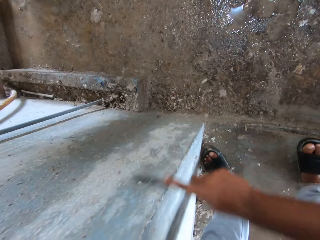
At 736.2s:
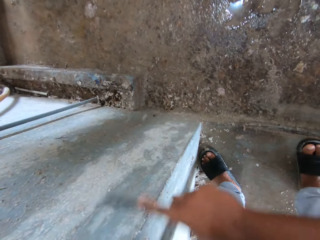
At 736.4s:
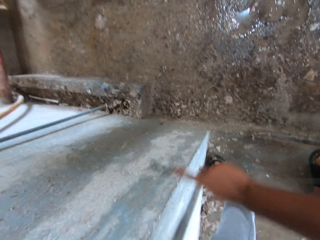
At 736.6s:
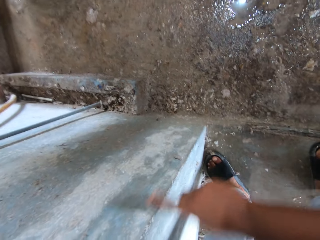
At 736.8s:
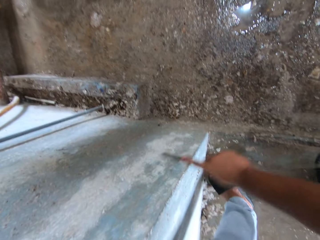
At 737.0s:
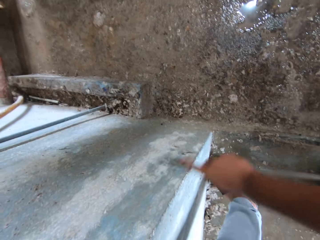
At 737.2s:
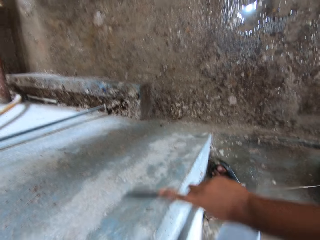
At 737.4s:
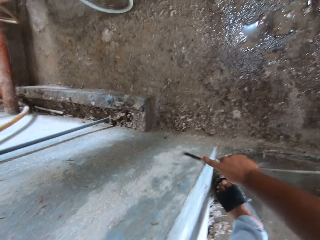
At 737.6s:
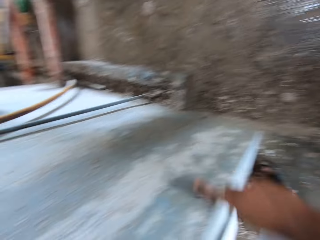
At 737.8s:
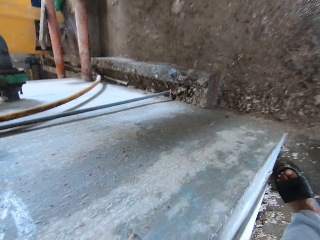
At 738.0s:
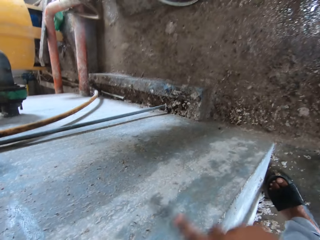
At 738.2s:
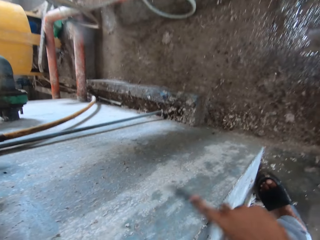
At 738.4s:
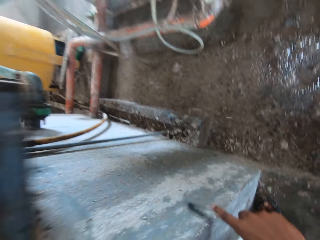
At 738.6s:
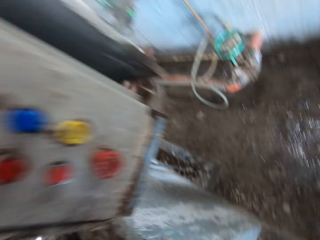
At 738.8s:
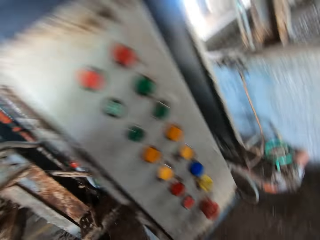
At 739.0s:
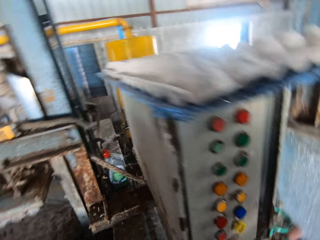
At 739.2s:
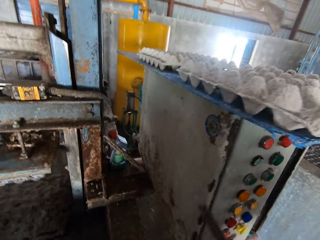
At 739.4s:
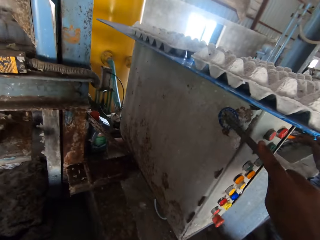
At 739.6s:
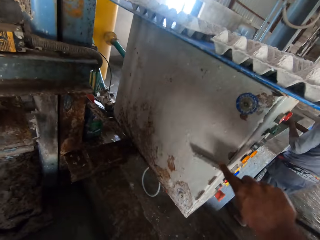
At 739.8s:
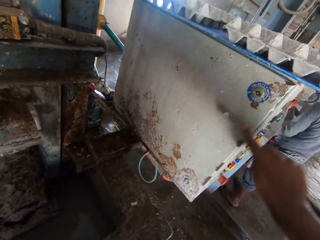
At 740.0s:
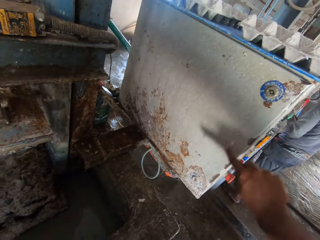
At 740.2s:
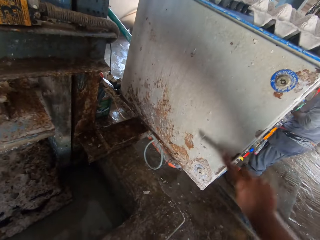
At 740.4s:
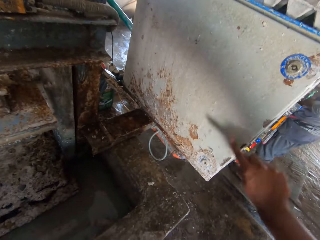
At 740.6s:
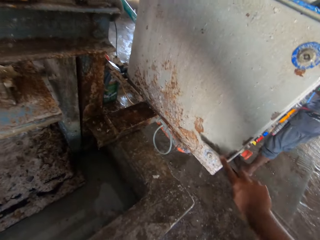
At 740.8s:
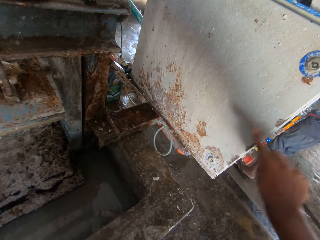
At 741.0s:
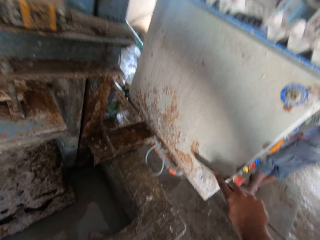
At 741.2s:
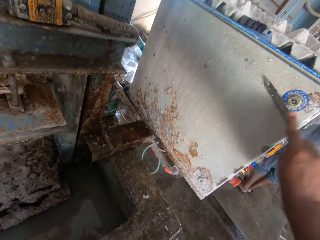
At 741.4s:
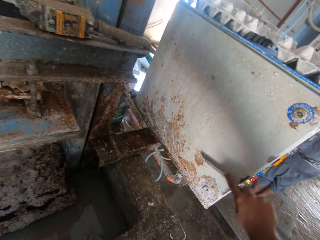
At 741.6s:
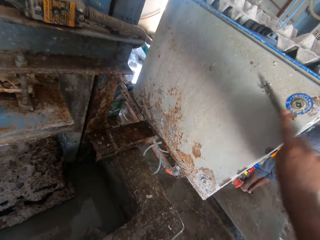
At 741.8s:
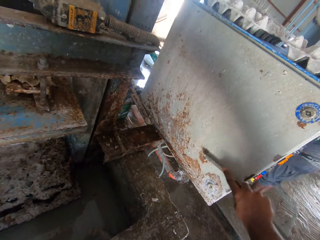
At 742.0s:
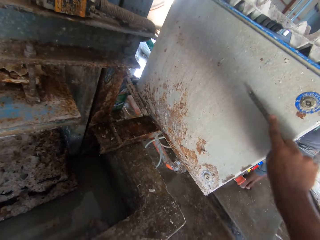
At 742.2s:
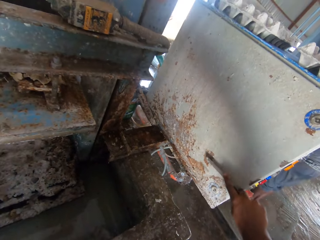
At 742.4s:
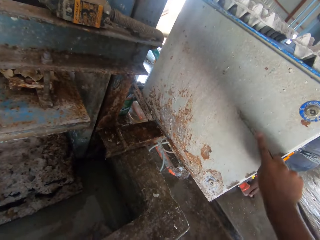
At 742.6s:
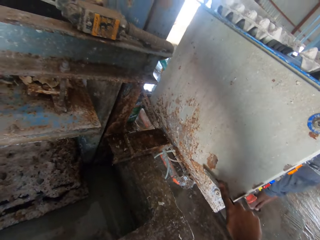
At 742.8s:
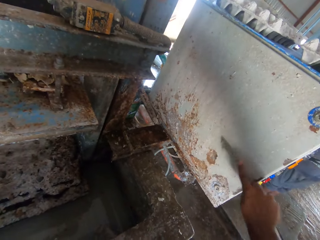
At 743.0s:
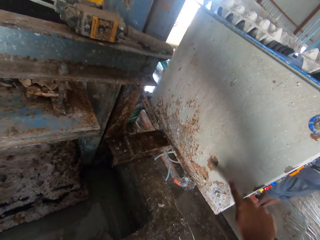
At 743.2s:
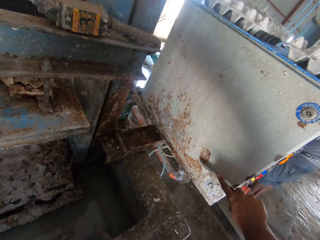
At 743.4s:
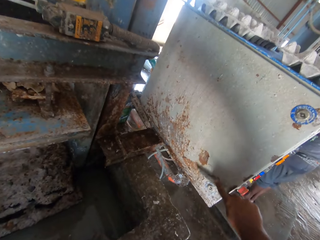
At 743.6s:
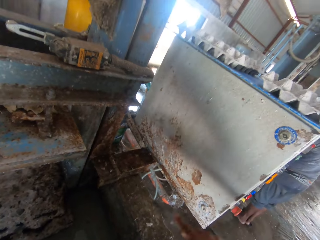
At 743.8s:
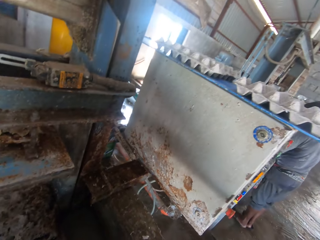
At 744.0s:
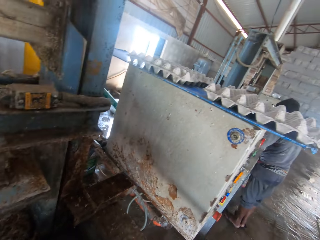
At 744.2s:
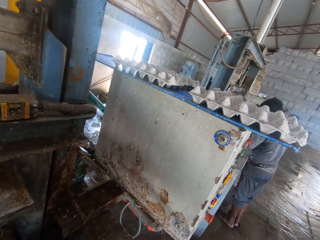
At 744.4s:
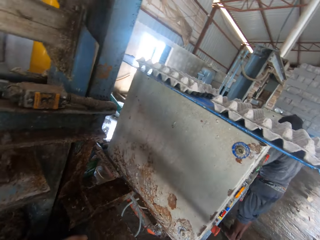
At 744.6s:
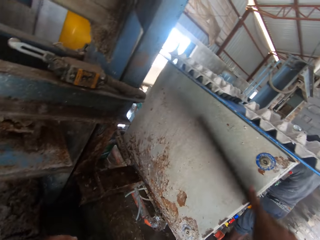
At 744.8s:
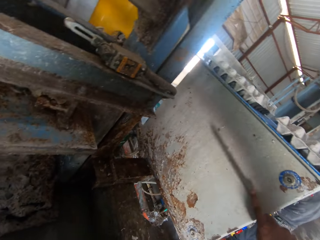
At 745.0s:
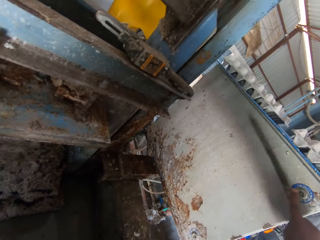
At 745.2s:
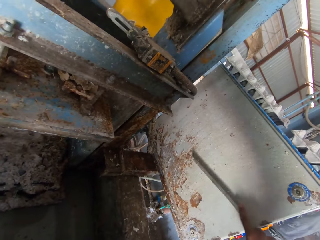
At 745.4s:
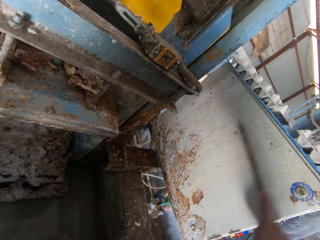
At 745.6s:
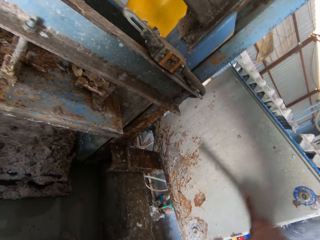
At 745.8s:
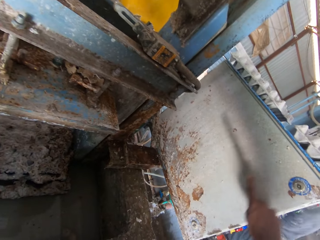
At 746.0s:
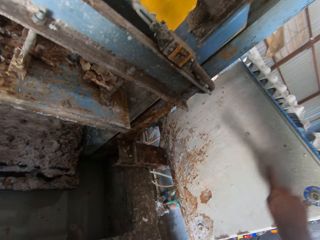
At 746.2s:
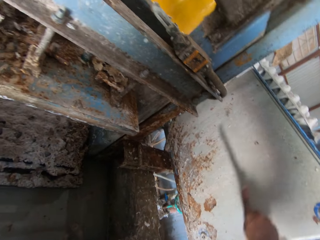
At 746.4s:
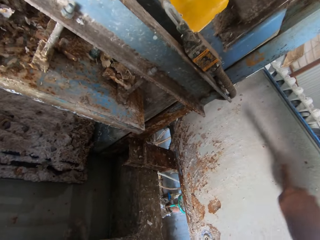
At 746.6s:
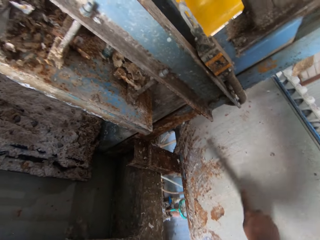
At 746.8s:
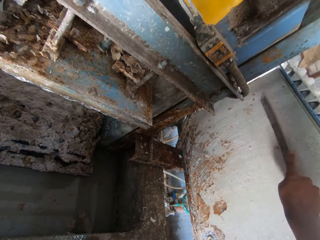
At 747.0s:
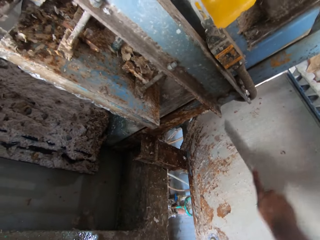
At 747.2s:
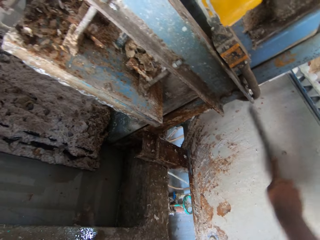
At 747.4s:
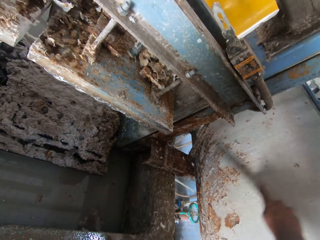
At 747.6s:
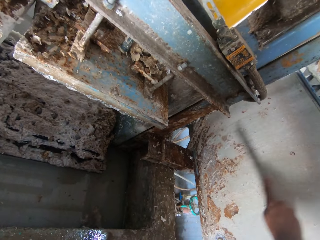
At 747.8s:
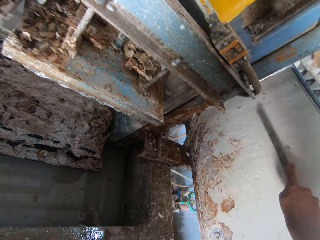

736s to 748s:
The camera wearer scrapes on the wall. They scratch the meter box with a metal. They scrape on the power distribution board.

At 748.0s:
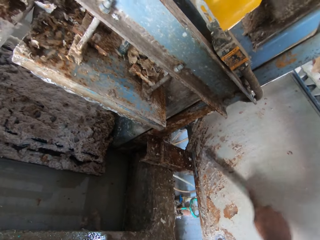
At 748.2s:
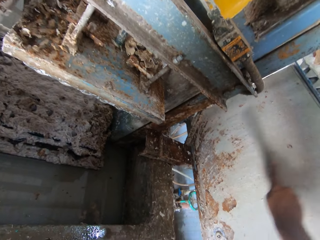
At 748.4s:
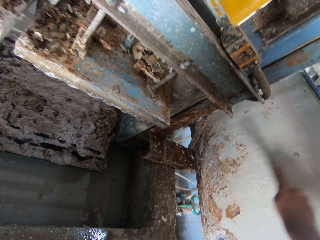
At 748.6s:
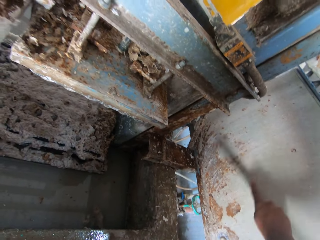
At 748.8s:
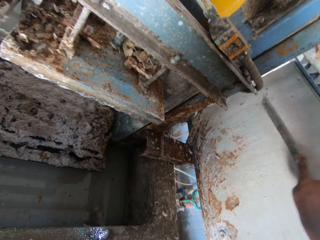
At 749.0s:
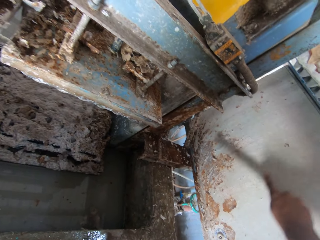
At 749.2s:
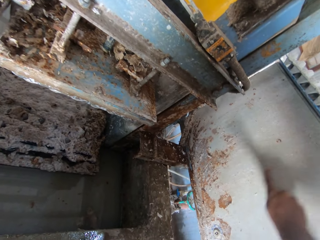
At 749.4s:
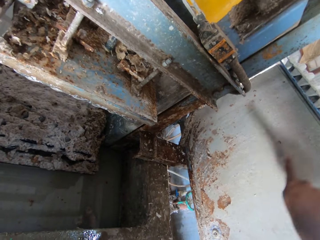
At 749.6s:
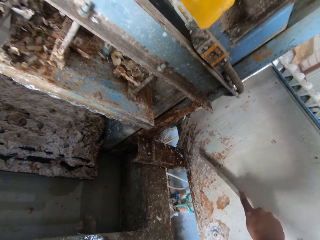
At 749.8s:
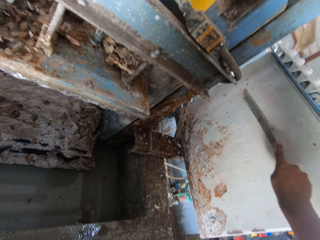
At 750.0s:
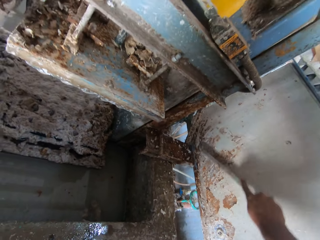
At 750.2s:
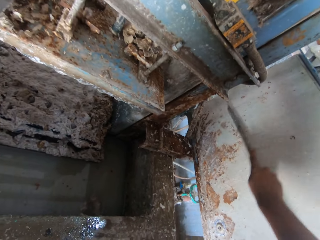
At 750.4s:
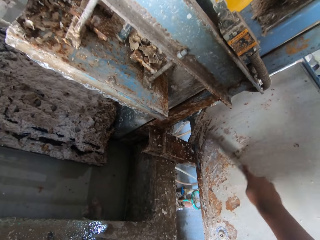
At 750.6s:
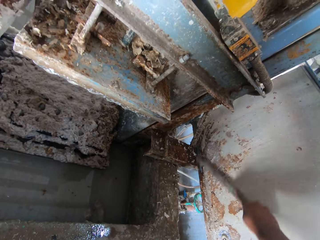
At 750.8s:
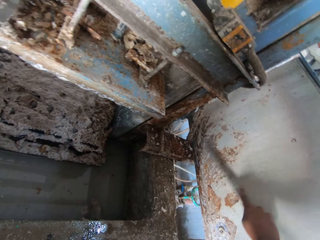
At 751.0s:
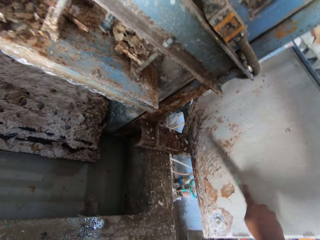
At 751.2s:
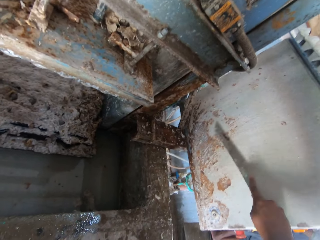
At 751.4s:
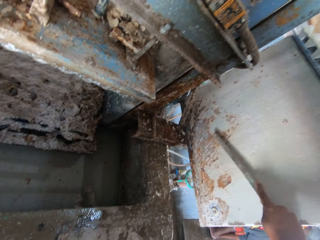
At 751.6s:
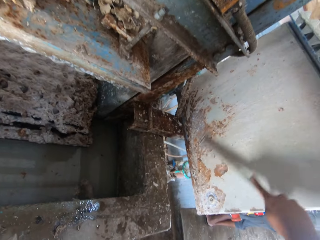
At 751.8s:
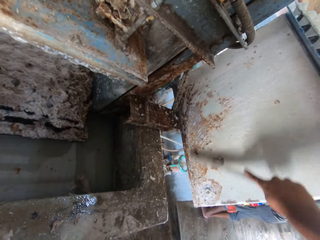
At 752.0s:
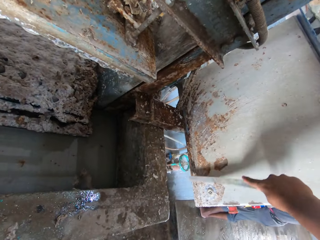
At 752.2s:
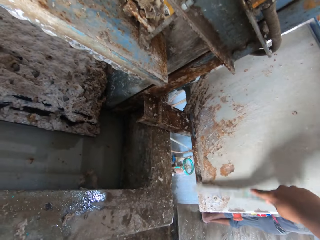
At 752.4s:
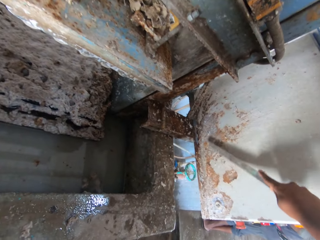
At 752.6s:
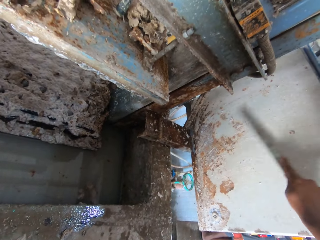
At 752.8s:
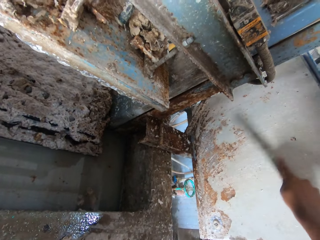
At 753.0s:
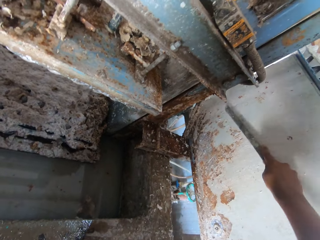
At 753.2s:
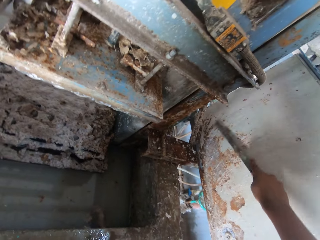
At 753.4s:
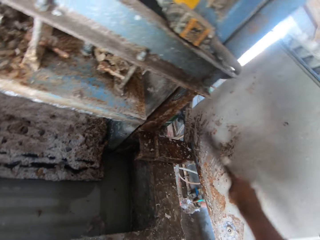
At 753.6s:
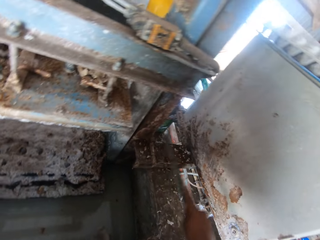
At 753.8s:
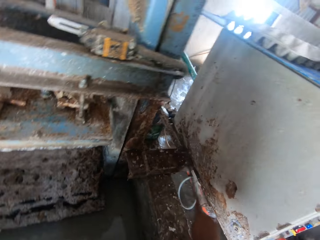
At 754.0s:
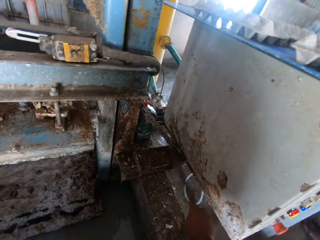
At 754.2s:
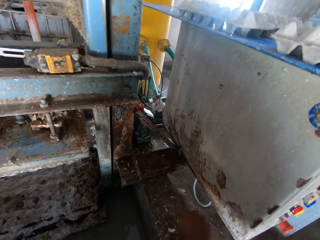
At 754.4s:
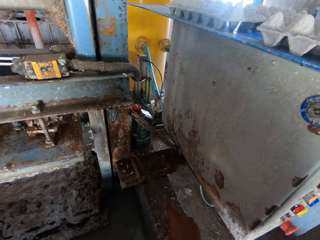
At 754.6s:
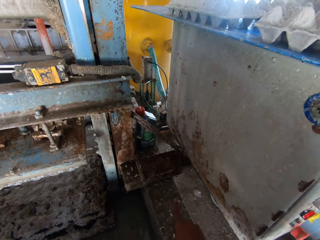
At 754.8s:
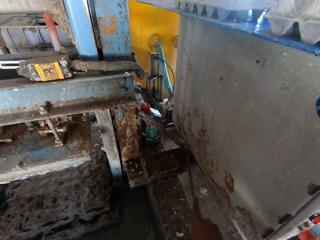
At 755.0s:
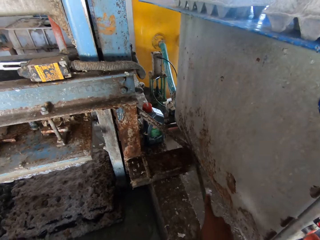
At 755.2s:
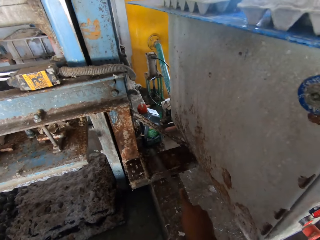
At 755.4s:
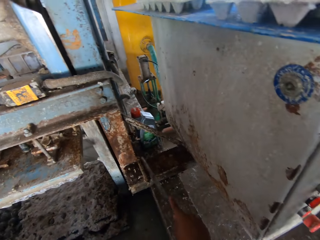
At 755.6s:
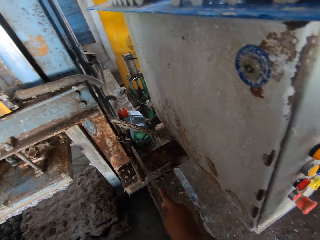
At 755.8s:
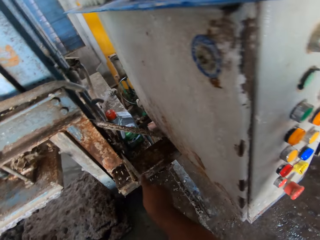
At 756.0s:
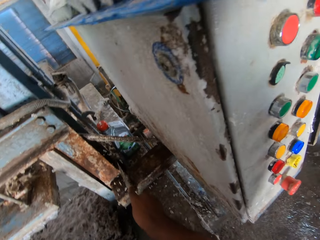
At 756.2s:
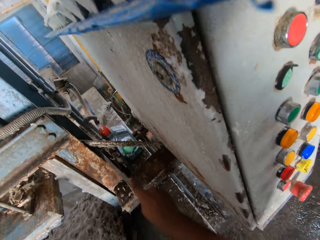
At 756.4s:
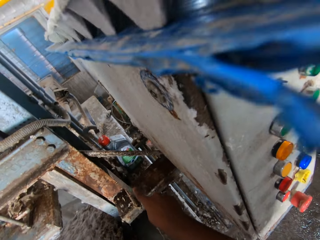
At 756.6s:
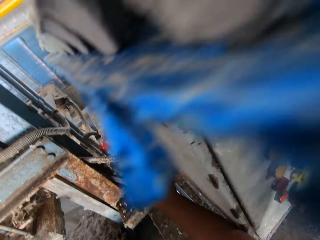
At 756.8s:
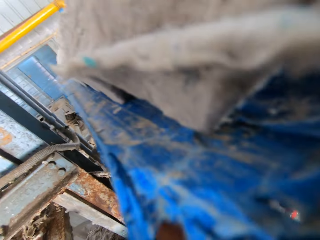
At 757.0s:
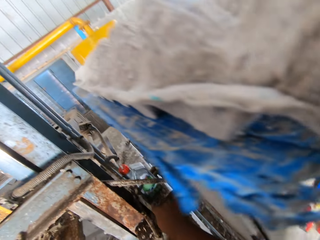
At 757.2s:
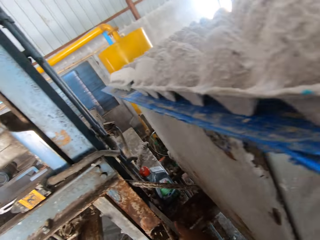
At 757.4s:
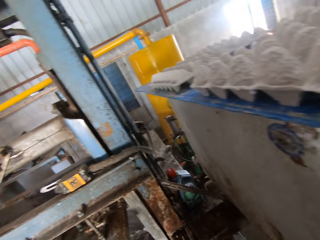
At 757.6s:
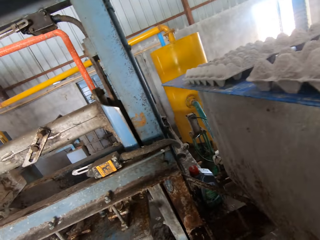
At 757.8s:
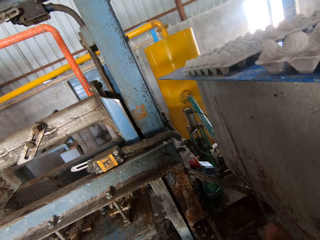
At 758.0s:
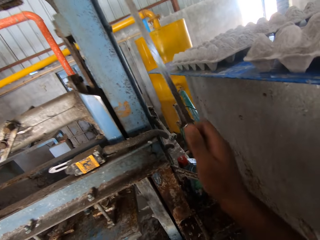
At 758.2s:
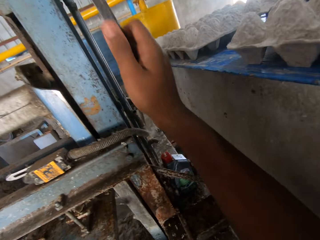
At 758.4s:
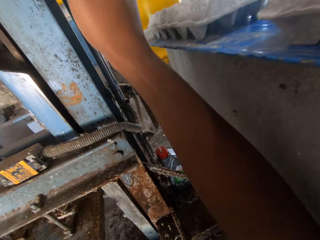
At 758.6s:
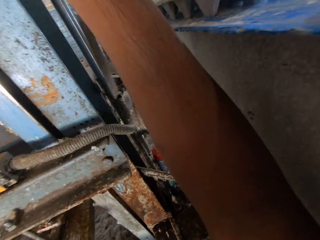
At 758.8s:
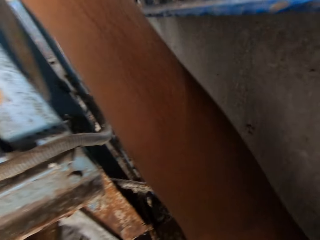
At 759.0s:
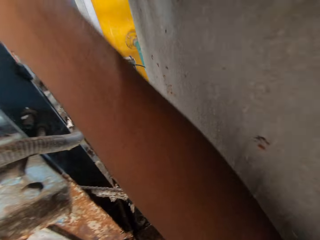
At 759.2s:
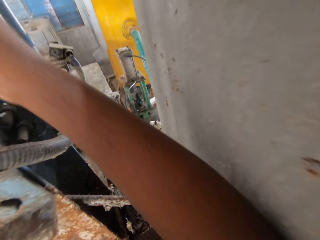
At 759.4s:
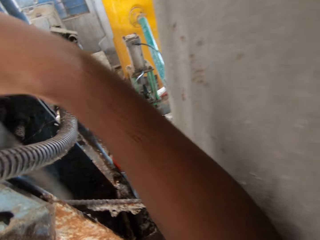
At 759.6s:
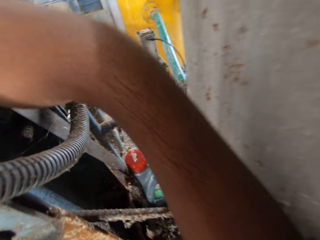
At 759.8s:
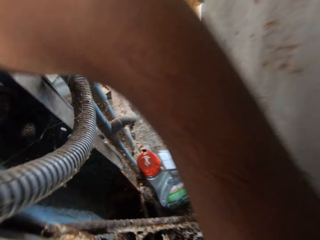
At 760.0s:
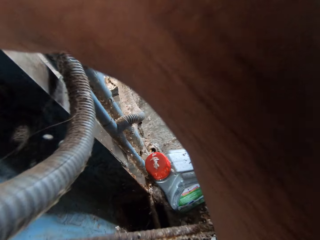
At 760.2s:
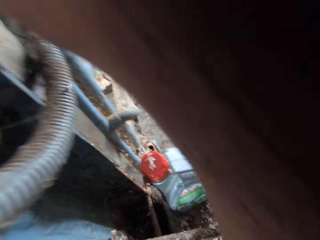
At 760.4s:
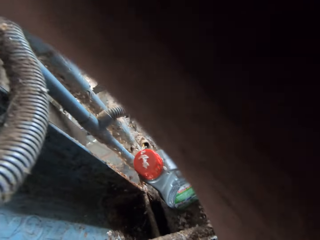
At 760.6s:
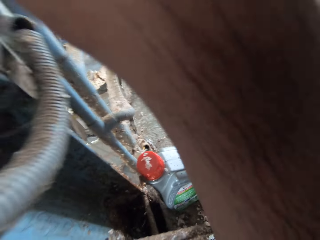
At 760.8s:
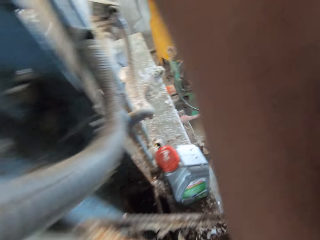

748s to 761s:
The camera wearer scratches the shelf with a metal. He lifts his hand.
